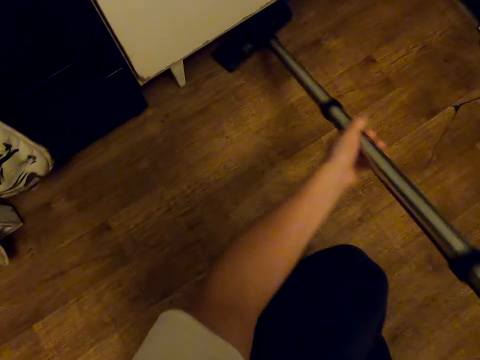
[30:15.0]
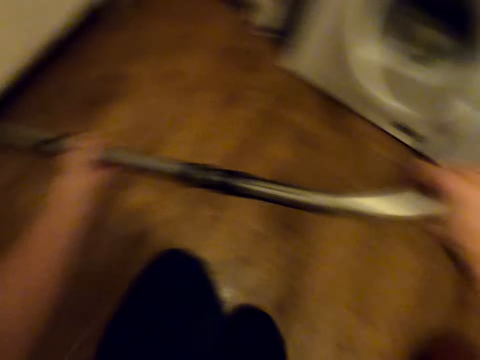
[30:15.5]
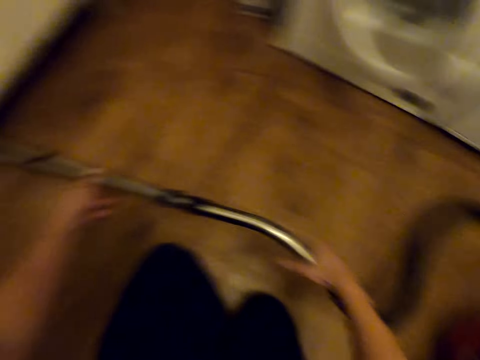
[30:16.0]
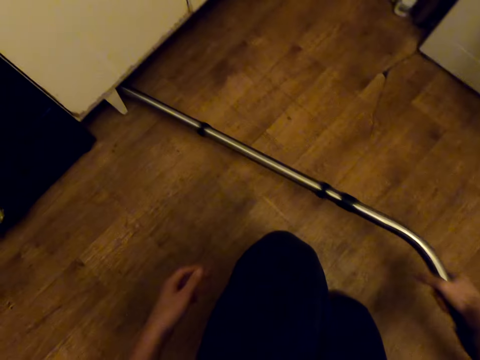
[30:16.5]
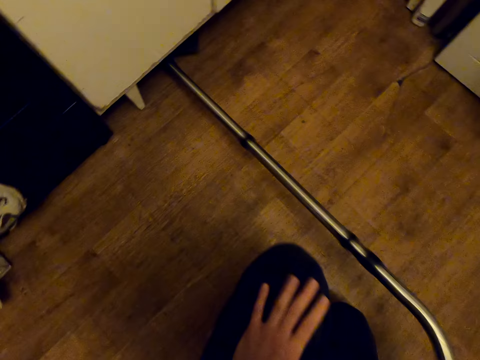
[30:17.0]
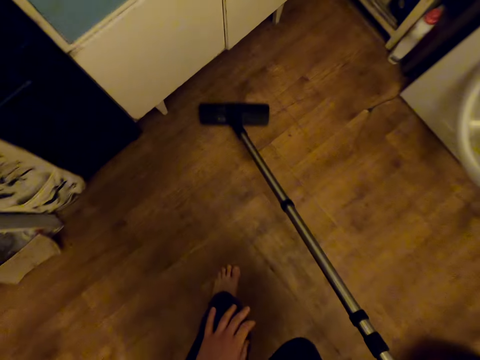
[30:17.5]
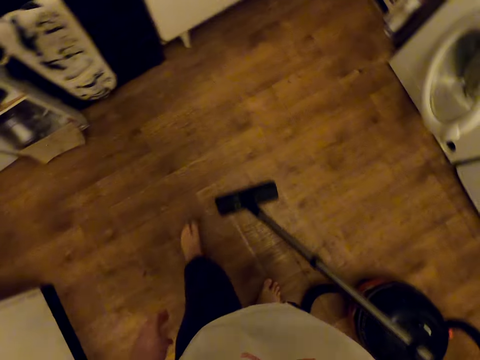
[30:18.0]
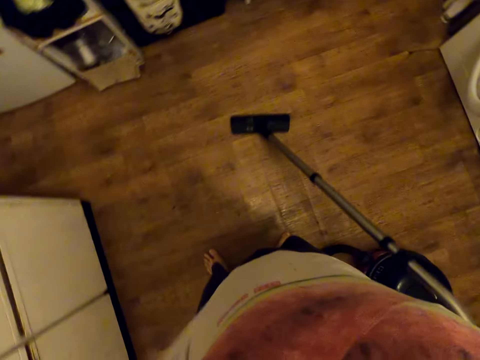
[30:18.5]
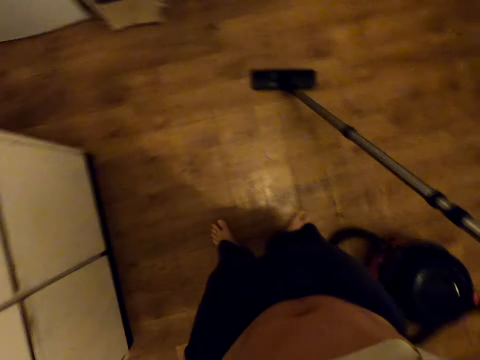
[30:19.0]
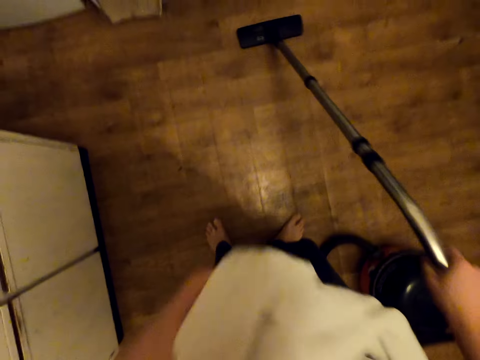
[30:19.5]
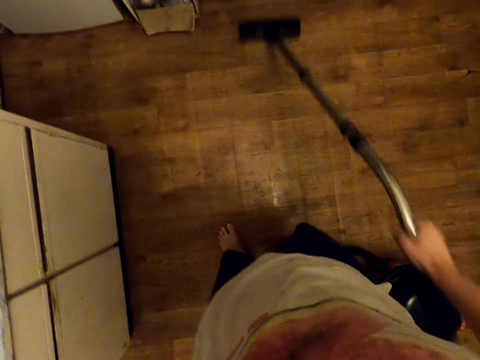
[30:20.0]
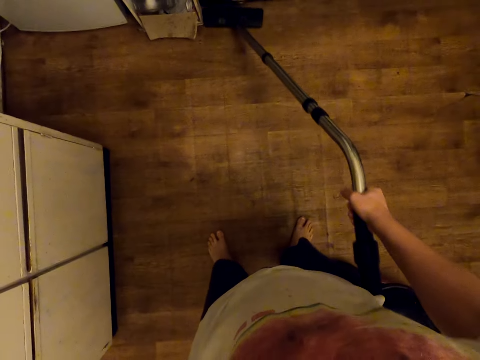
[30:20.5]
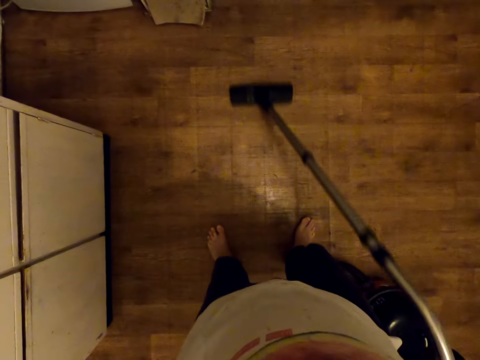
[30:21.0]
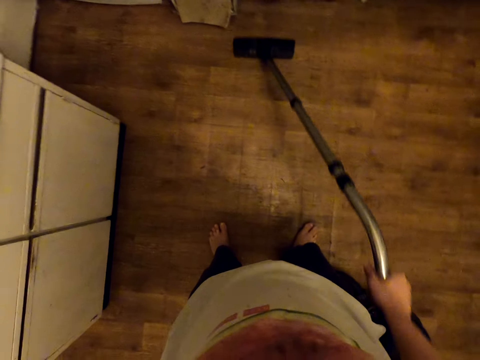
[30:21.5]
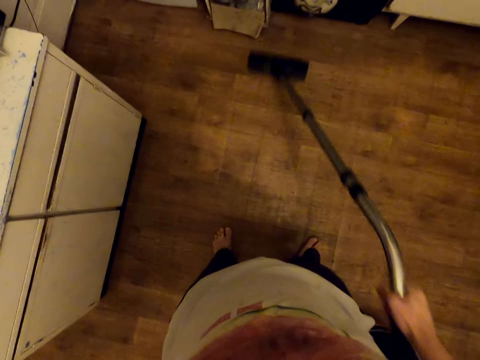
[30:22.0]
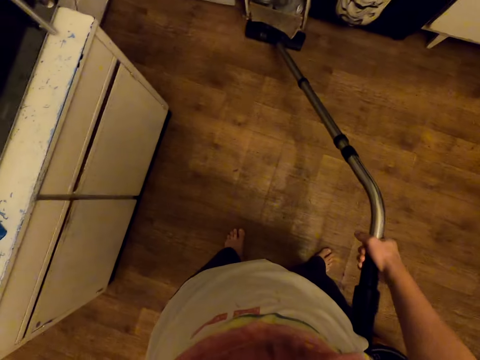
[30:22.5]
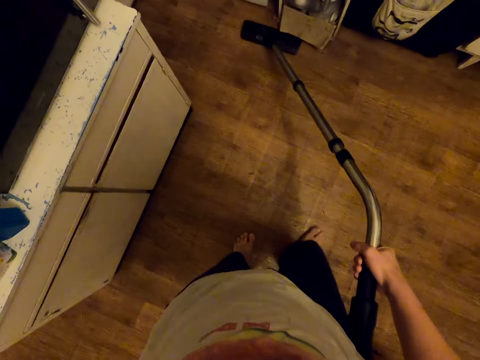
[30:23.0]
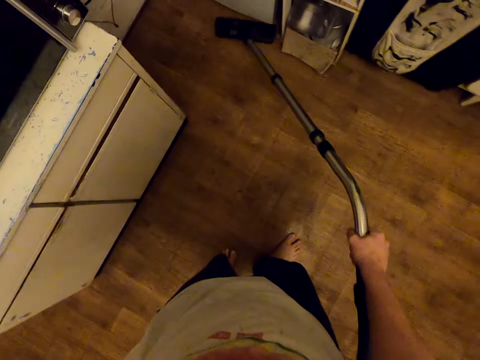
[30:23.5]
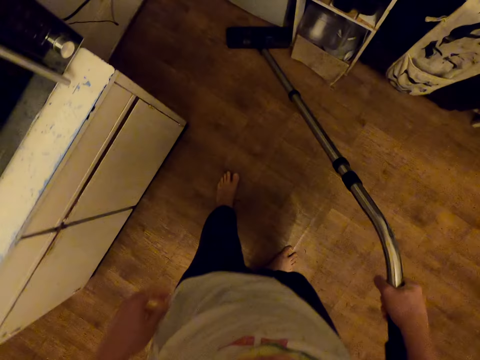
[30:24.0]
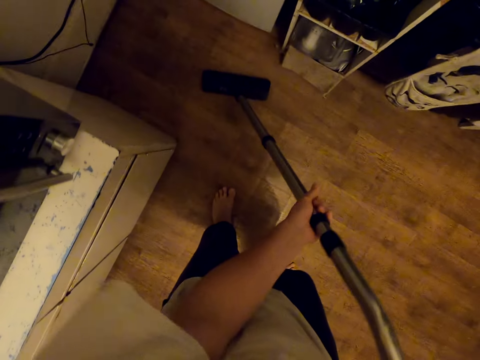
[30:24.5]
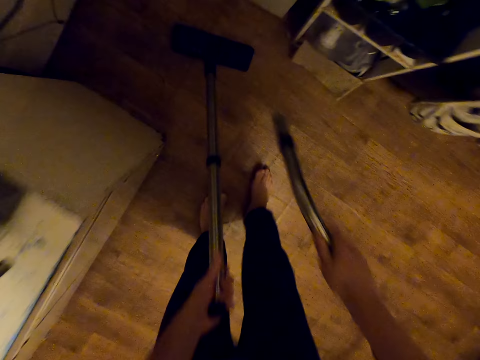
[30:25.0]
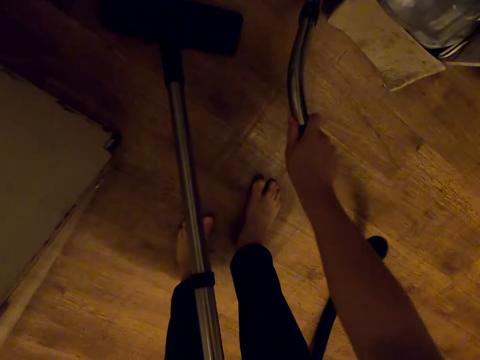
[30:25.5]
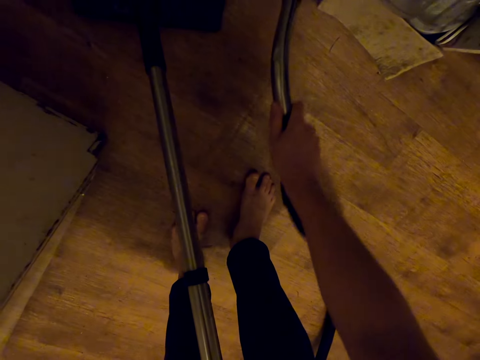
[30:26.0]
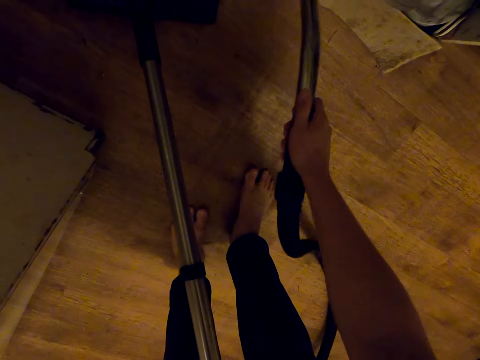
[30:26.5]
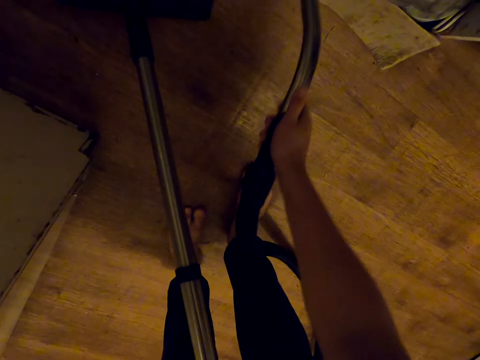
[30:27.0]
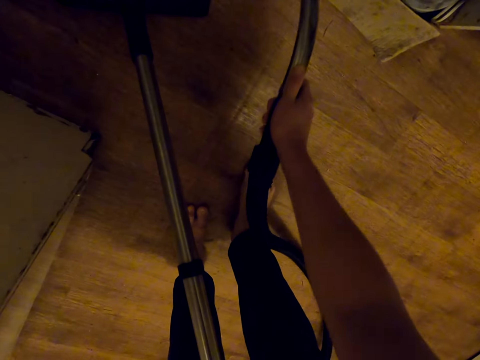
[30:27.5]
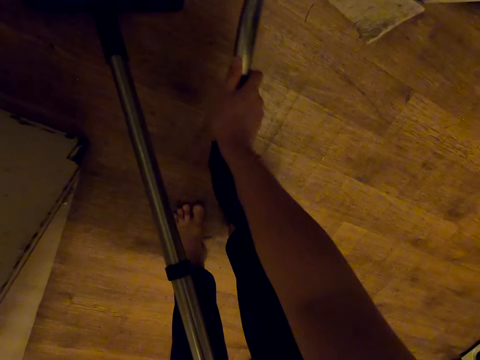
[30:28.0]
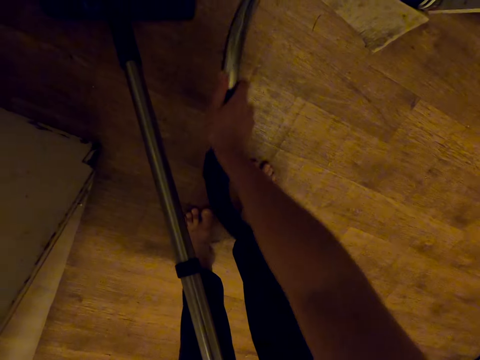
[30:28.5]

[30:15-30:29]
The camera wearer lifts a cloth. They clean the floor. They disconnect the vacuum pipe. They blow dirt. They clean the floor with the vacuum pressure pipe.

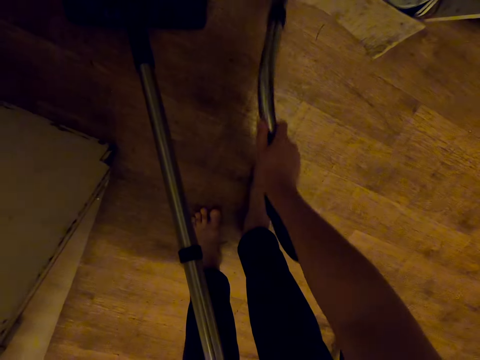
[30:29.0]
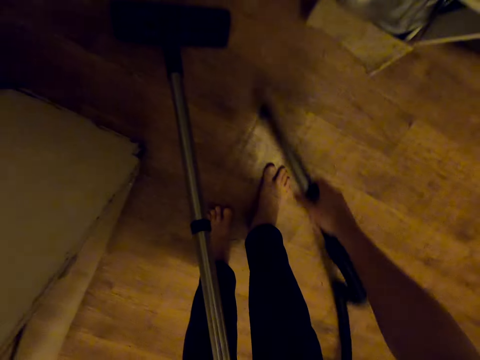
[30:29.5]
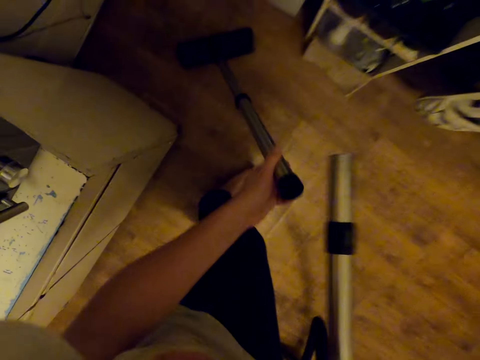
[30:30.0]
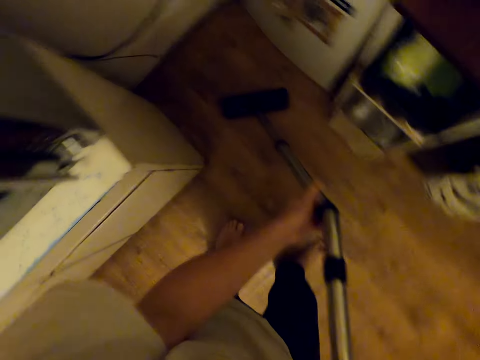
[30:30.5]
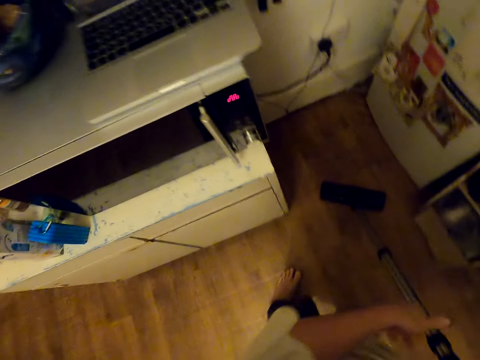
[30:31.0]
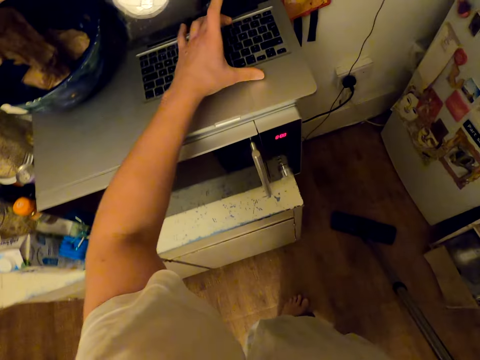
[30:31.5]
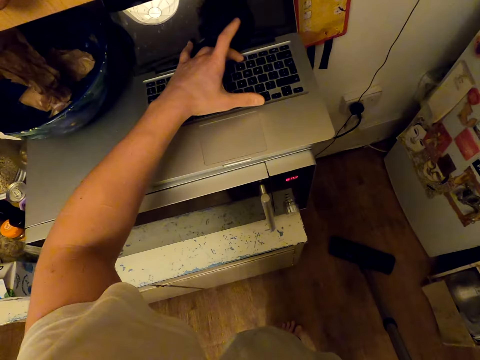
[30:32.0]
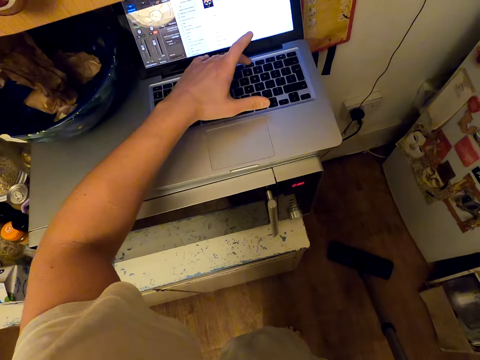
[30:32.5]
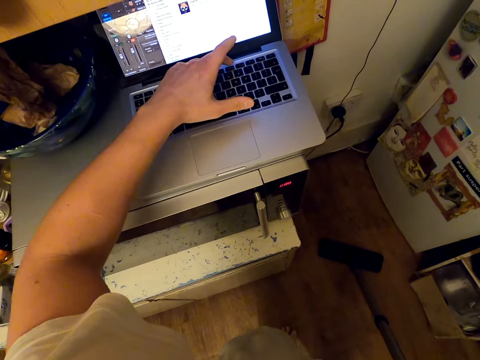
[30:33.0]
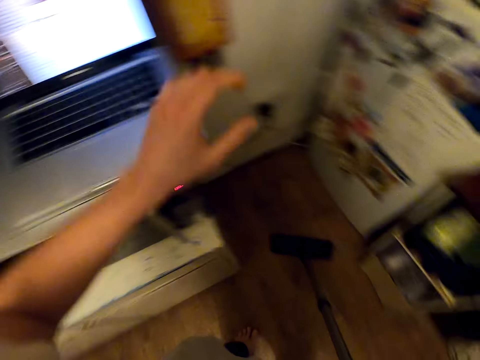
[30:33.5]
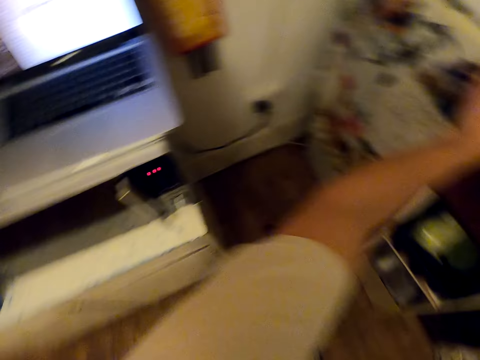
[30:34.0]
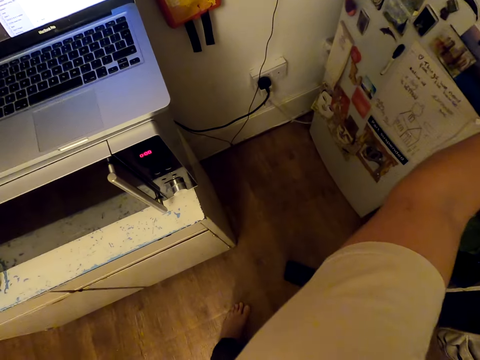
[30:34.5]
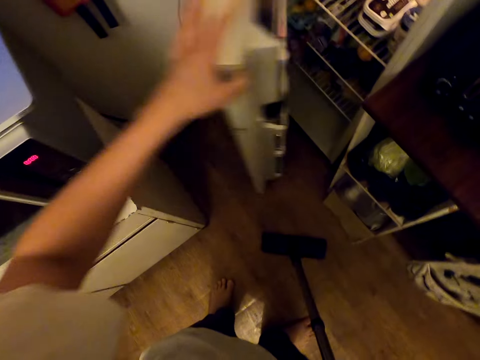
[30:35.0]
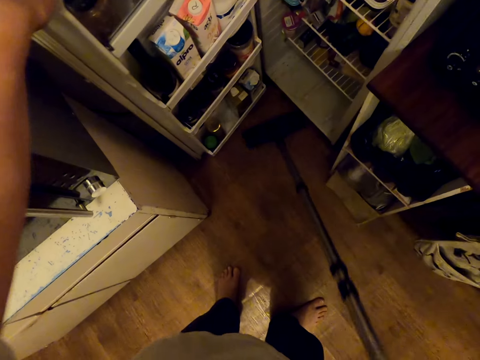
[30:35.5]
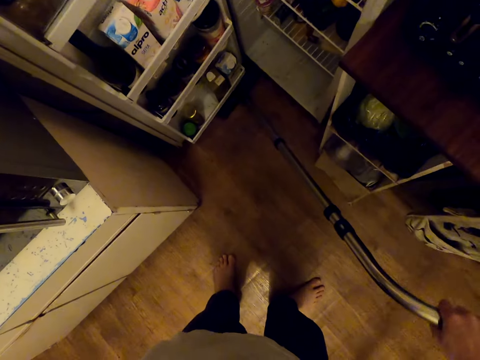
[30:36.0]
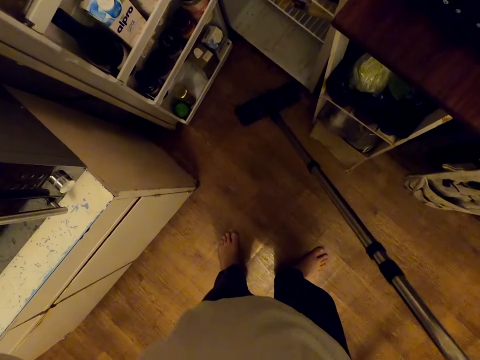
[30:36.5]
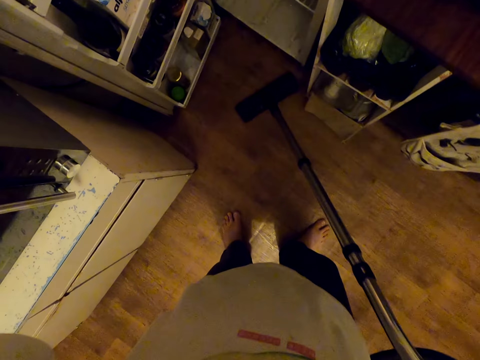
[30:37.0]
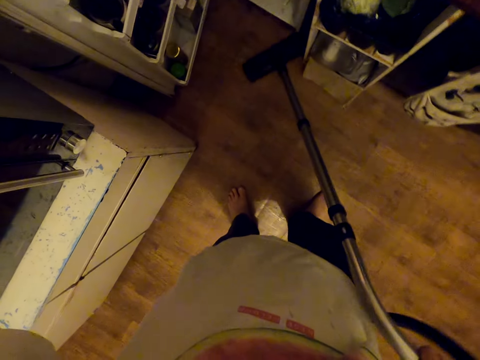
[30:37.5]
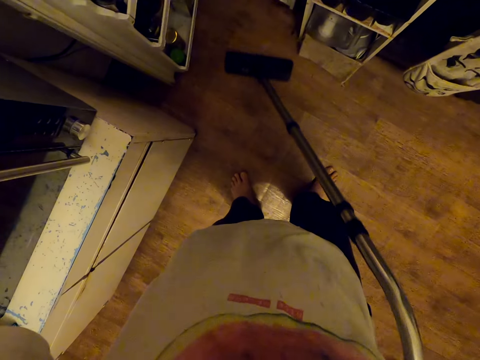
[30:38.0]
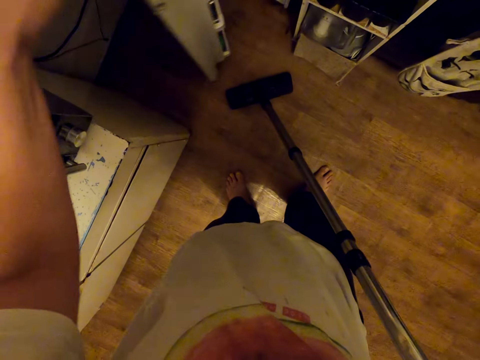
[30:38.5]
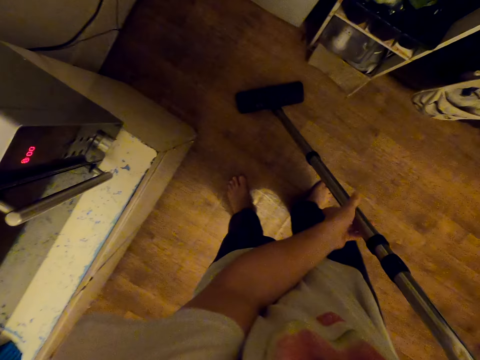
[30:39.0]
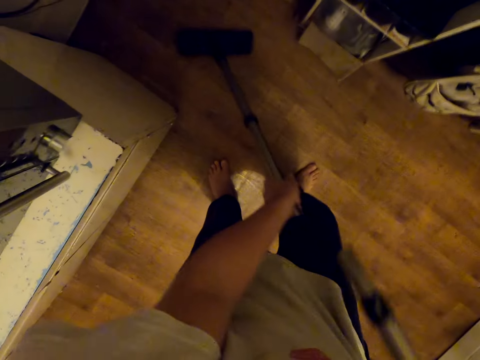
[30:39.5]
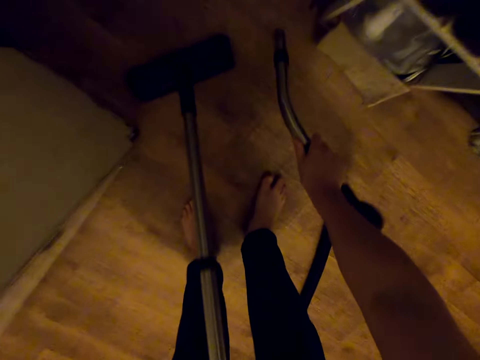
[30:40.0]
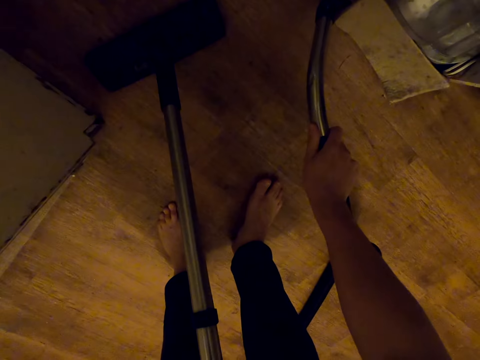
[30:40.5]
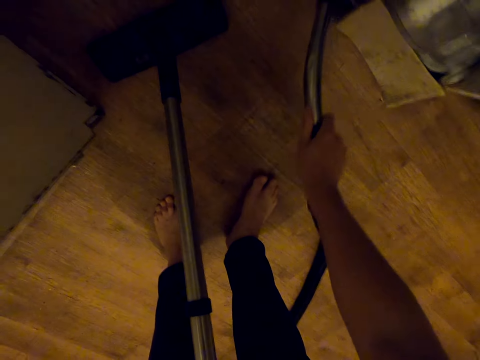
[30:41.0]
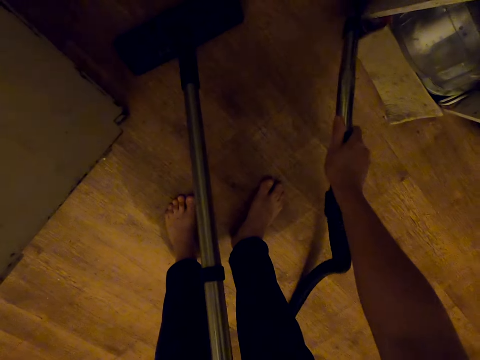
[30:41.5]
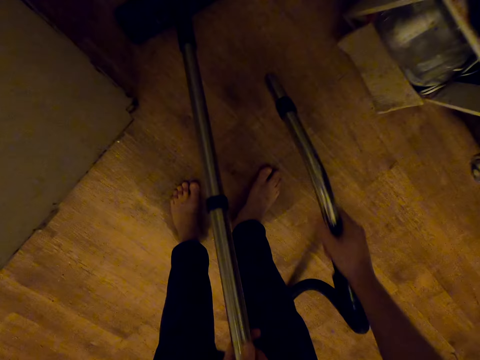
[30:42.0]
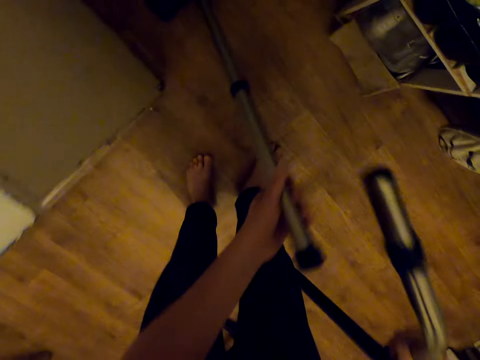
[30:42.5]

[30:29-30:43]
The camera wearer connects the vacuum pipe to the handle. They type on the laptop. They open the fridge. They clean the floor with a vacuum cleaner. They close the fridge. They separate the hose and blow dirt. They clean the floor with the vacuum pressure pipe.
